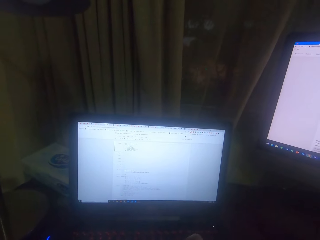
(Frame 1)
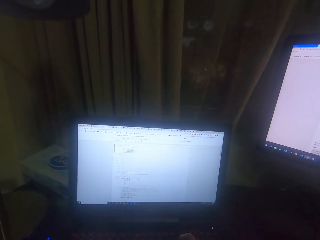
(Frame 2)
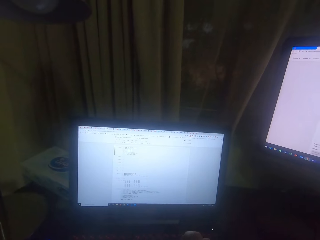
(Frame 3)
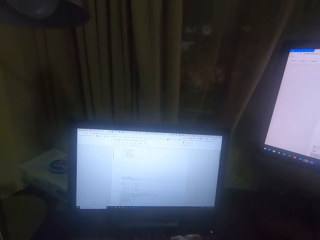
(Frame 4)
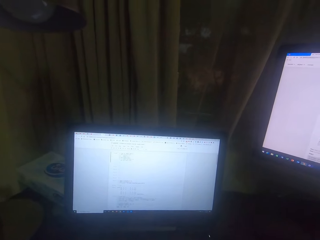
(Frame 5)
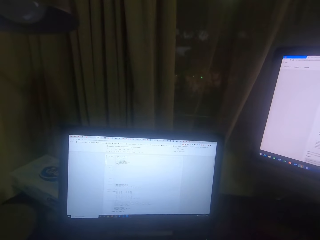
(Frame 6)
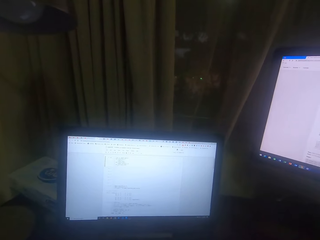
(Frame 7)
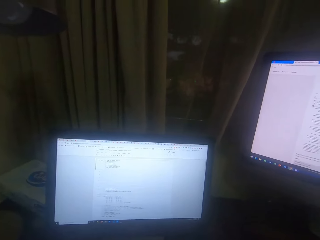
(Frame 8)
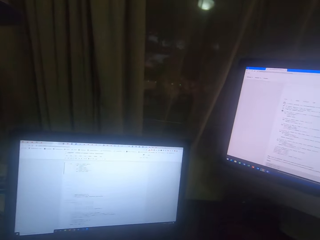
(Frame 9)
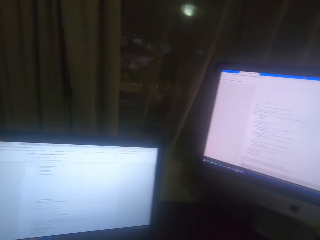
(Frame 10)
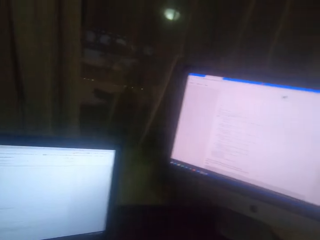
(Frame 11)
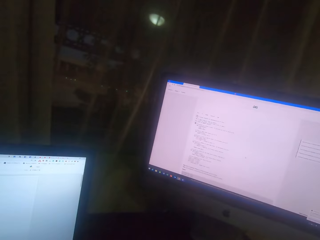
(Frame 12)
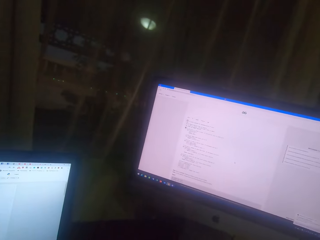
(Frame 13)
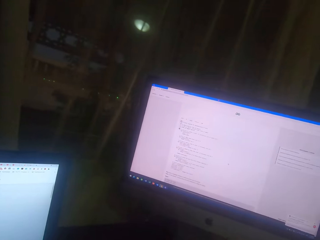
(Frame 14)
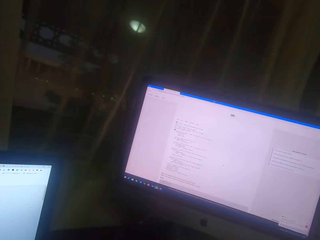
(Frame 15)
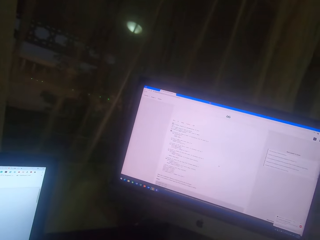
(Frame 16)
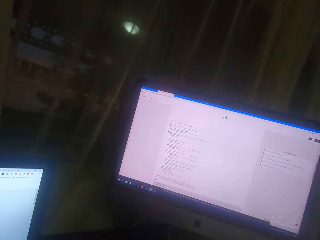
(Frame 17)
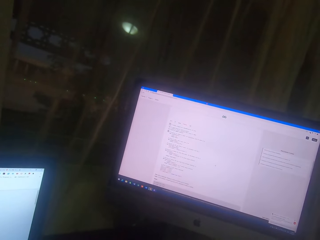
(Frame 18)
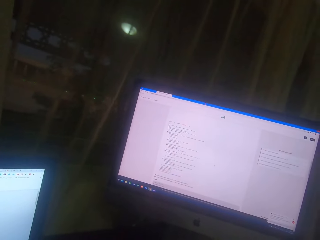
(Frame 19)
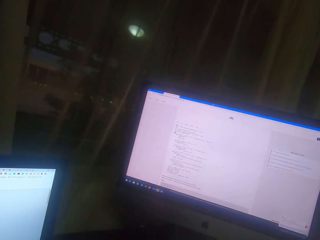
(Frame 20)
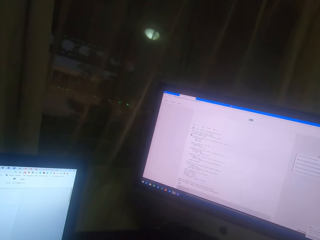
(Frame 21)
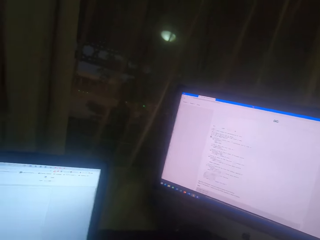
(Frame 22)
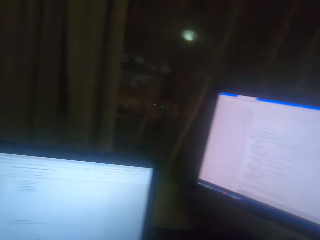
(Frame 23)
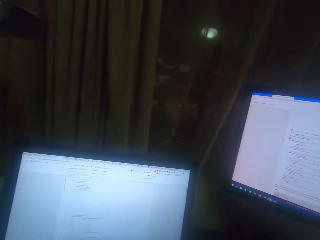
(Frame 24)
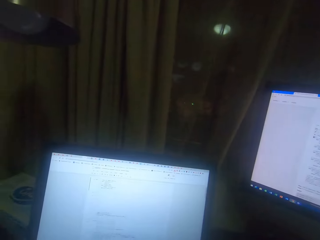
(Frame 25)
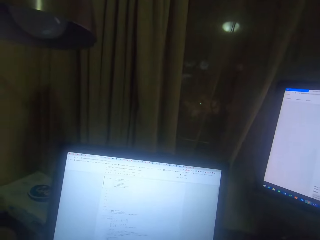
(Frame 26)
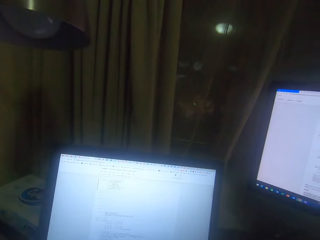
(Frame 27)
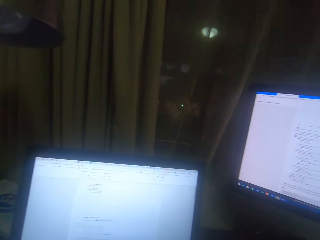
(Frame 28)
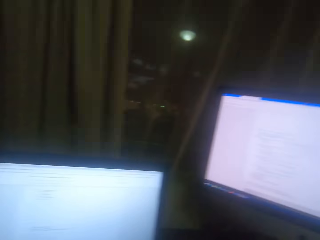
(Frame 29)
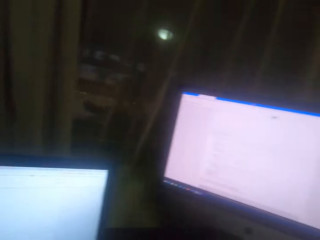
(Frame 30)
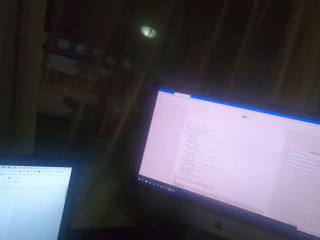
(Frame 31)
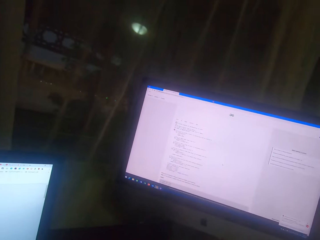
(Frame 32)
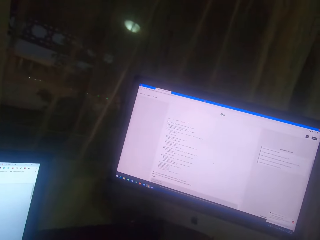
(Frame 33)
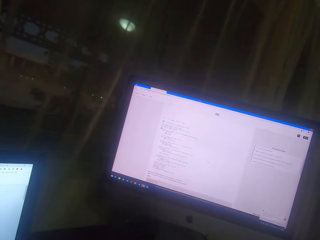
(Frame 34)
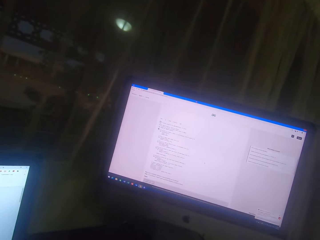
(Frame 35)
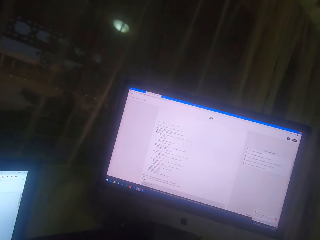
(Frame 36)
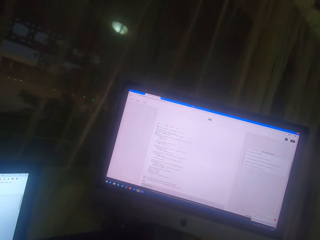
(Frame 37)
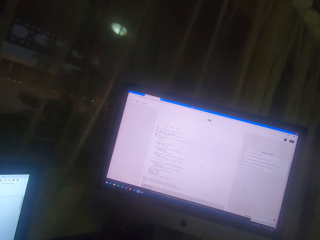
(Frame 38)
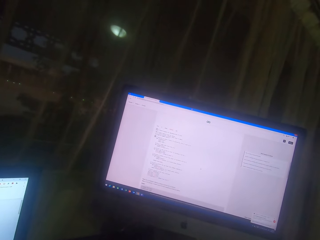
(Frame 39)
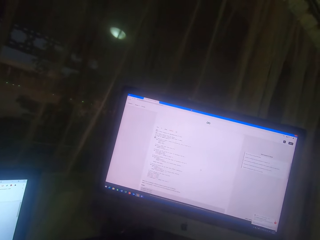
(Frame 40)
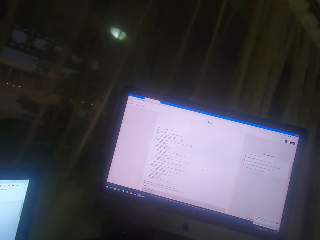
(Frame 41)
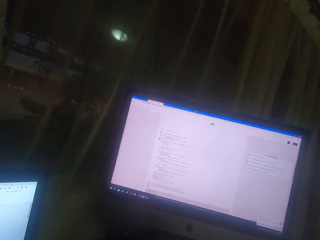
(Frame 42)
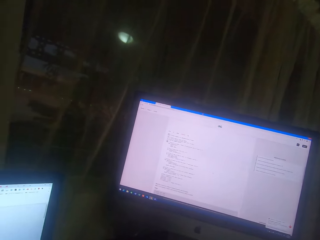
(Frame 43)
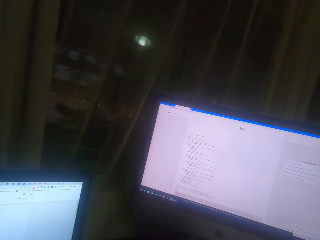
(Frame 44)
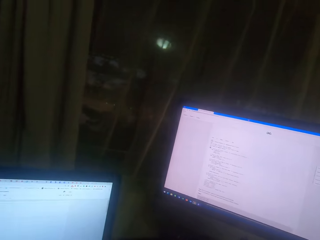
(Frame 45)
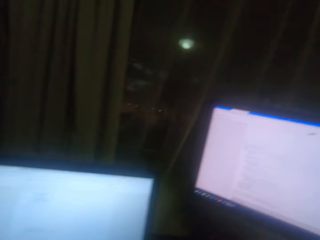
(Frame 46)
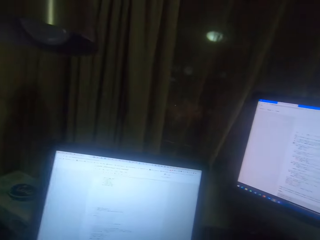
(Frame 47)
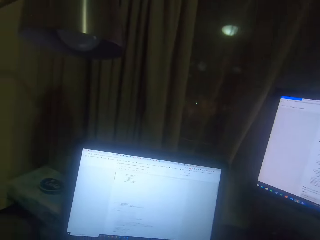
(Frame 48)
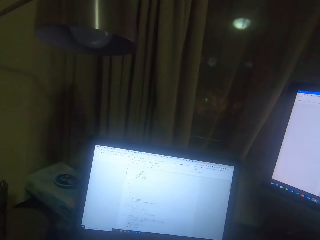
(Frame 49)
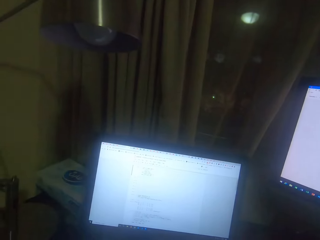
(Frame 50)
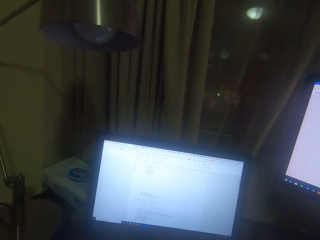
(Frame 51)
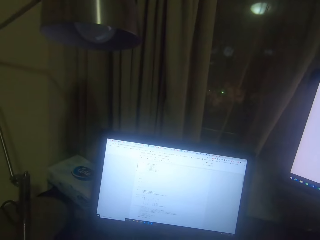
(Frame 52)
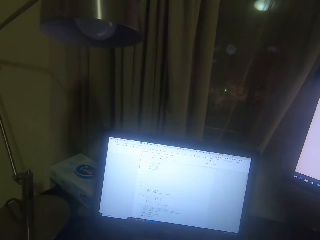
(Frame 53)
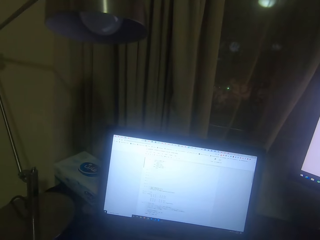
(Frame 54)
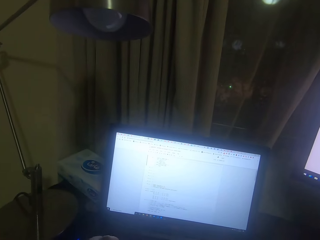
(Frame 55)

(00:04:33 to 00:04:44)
The camera wearer types on the laptop screen. They look at the computer screen.

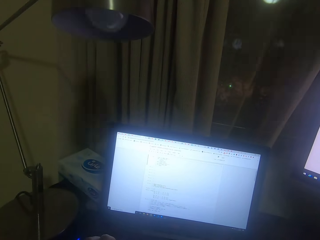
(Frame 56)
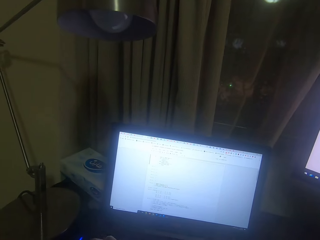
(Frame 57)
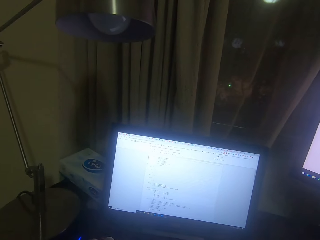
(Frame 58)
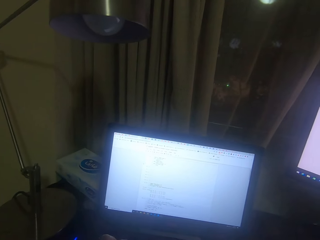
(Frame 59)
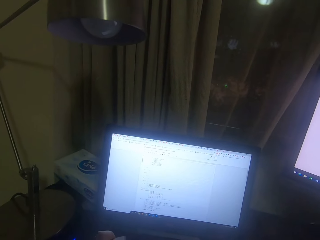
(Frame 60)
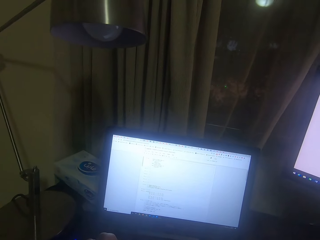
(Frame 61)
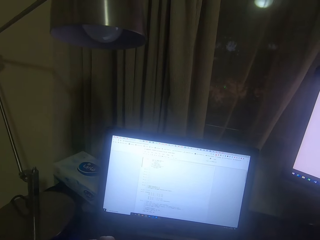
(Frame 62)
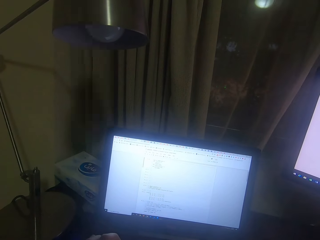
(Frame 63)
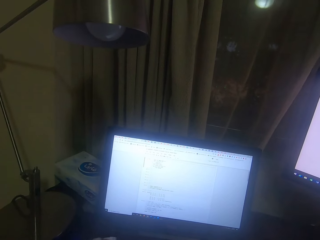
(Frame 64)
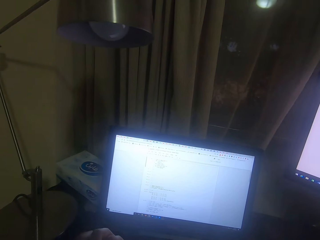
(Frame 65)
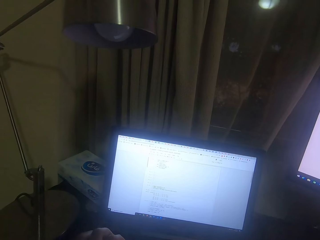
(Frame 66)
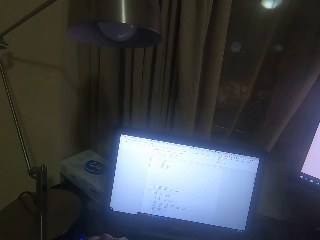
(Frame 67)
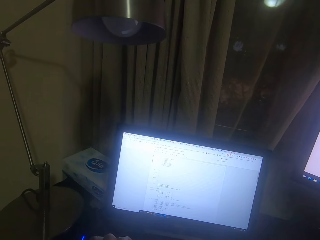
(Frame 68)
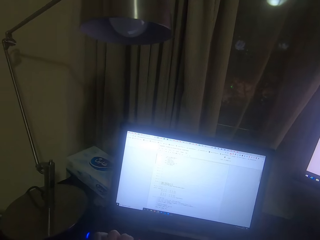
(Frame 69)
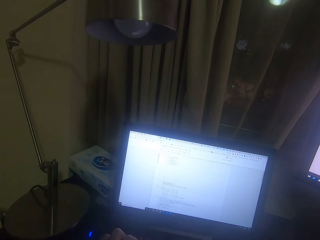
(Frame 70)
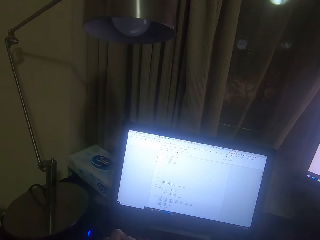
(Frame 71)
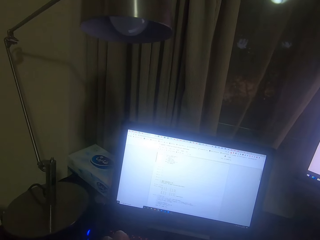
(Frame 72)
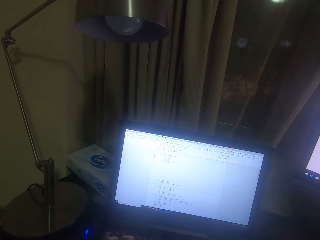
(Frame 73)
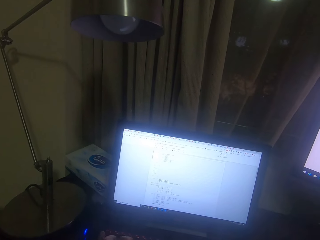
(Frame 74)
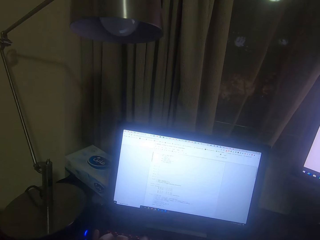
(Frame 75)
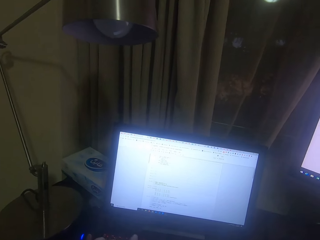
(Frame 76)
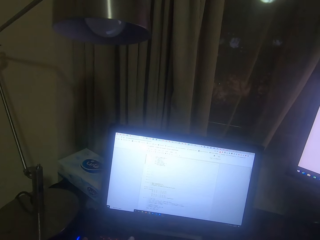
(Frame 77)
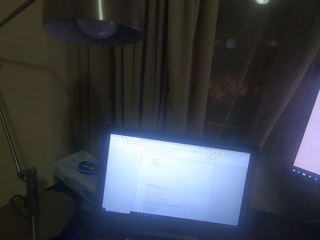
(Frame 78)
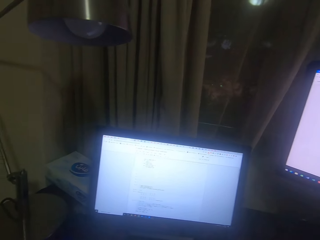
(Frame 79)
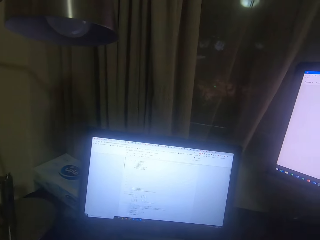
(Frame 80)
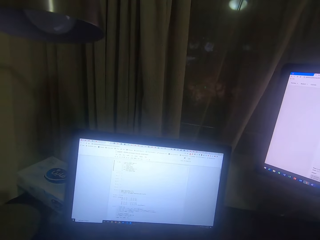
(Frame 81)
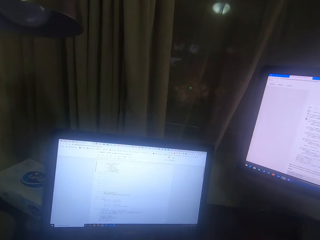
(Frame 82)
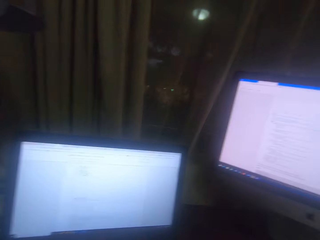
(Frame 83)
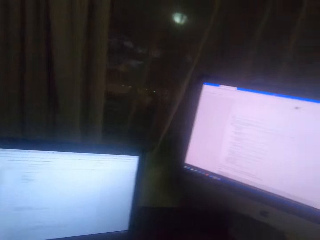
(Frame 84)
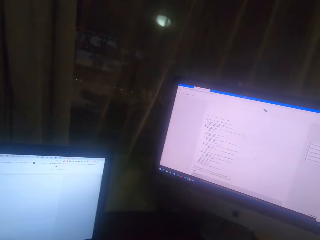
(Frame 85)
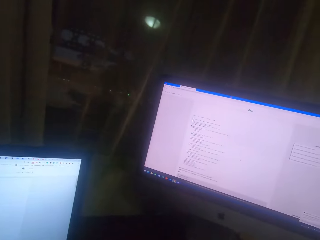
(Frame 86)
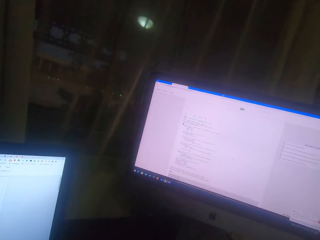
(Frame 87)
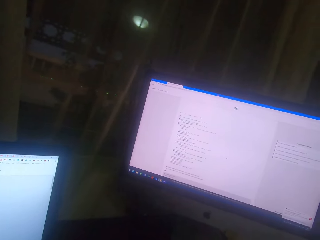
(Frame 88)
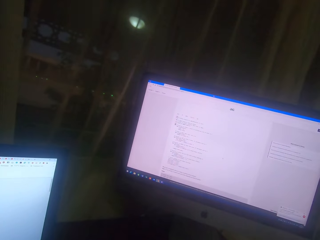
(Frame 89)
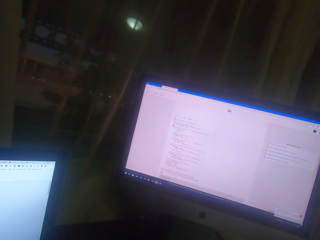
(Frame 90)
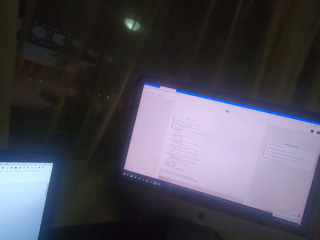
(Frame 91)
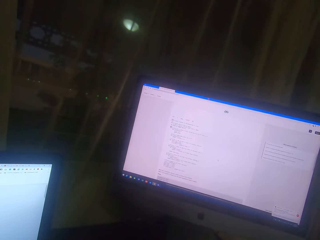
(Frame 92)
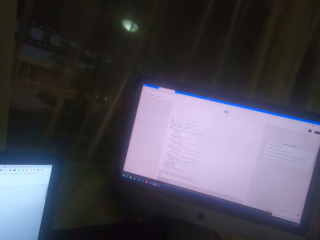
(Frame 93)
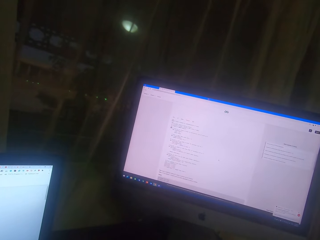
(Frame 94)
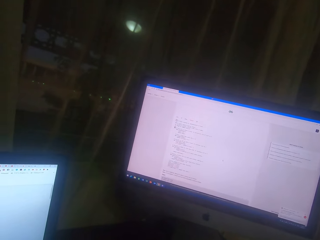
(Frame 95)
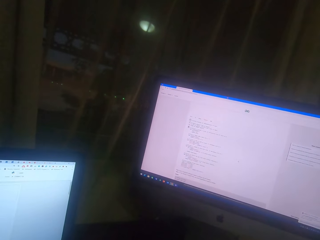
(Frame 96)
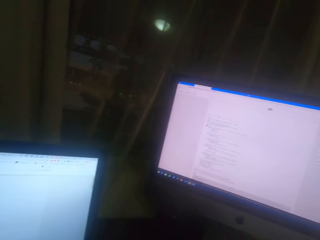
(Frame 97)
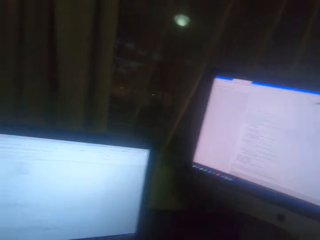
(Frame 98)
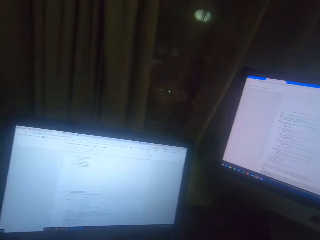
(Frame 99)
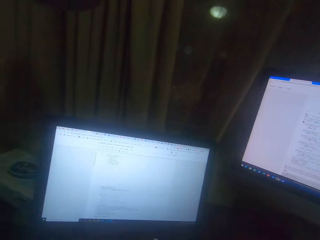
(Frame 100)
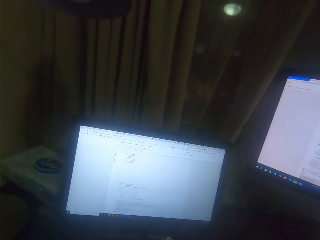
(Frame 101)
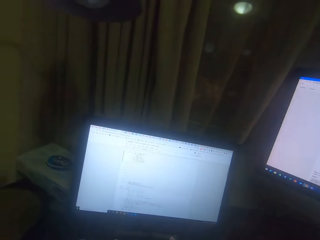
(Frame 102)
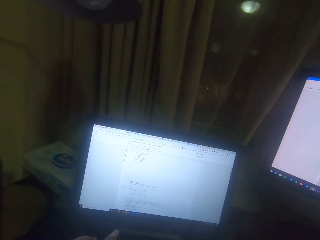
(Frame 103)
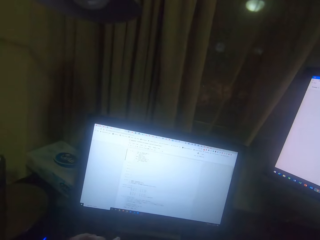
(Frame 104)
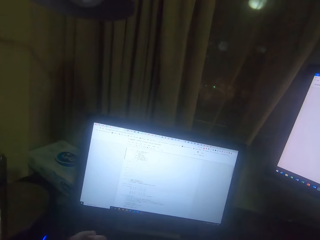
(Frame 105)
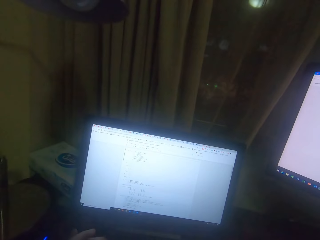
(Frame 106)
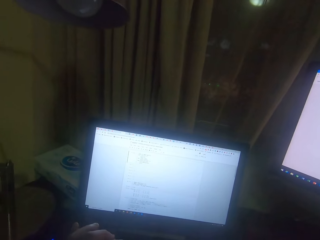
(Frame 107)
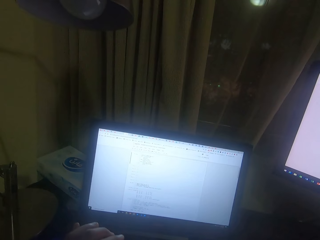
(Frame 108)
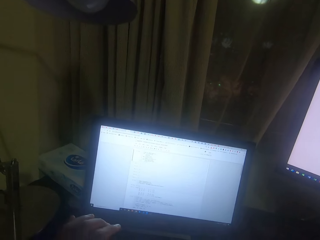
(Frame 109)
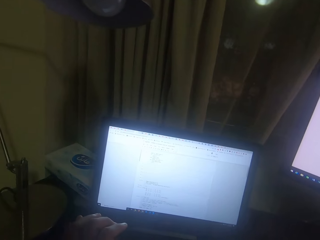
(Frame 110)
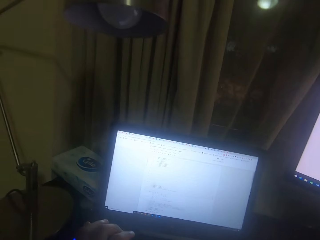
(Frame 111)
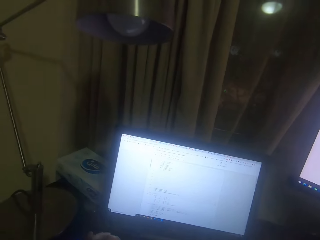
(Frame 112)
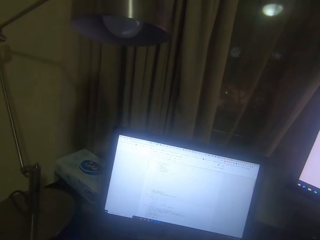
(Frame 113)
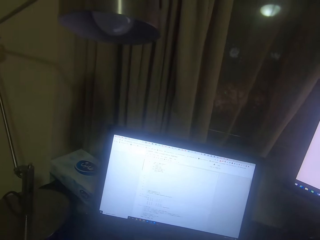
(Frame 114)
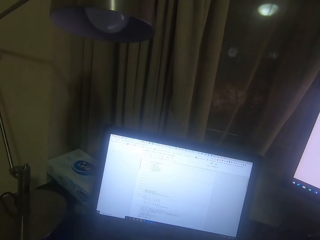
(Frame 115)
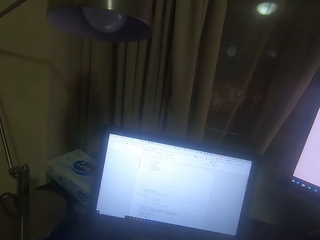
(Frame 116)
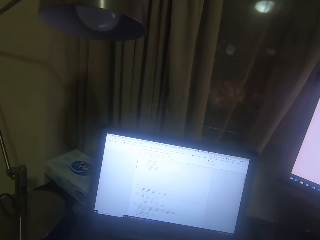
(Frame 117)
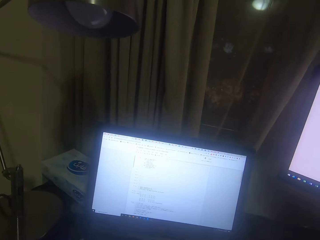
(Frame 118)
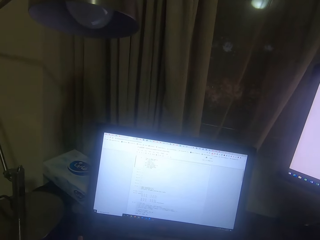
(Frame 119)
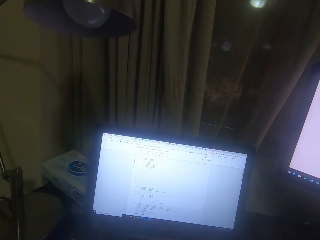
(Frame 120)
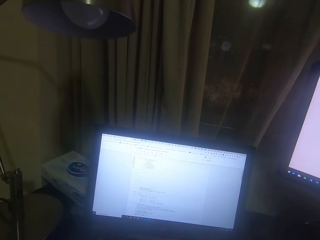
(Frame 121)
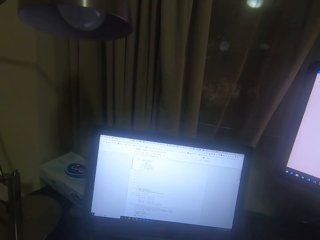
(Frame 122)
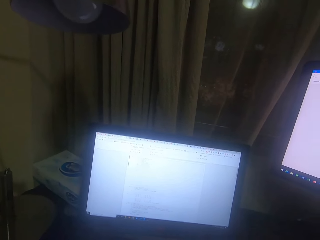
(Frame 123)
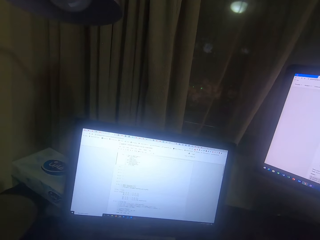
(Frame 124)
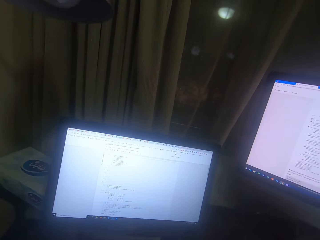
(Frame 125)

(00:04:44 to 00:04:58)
The camera wearer types on the computer screen. They read on the computer screen.
